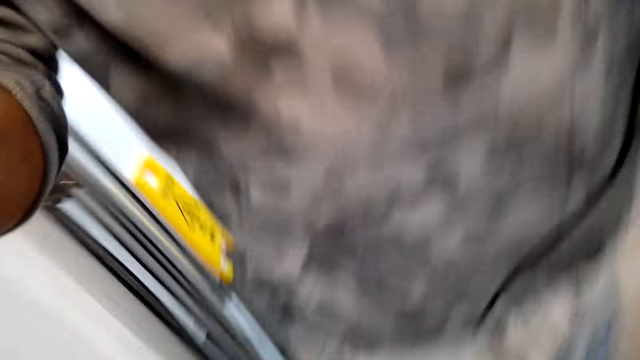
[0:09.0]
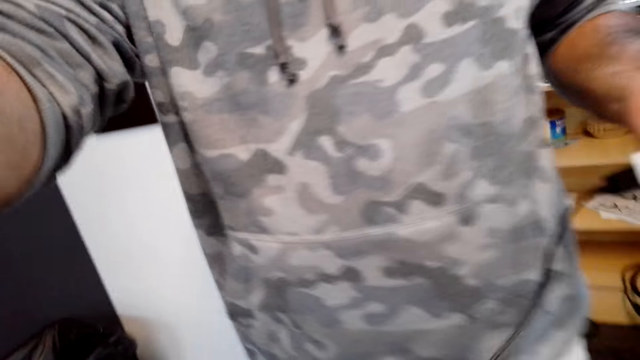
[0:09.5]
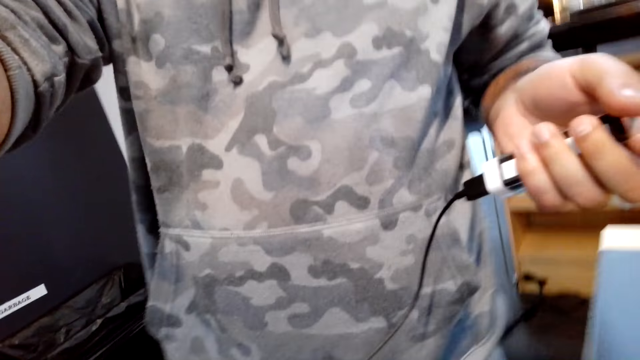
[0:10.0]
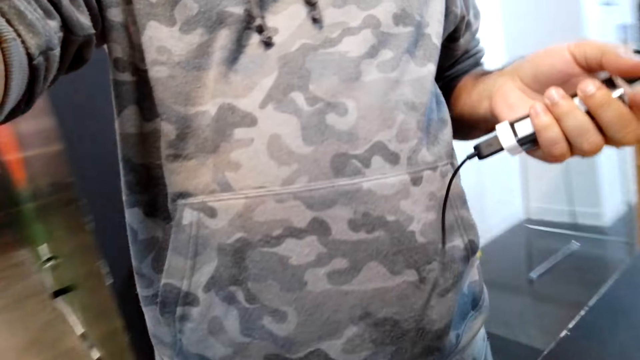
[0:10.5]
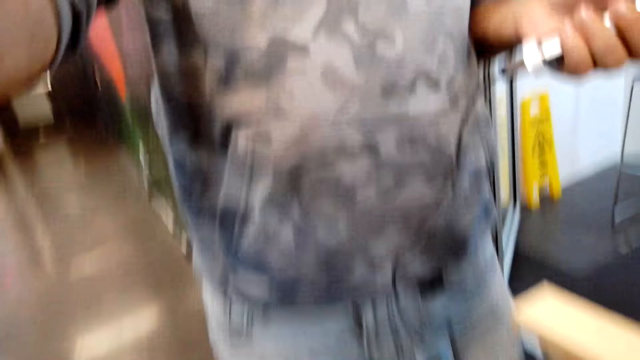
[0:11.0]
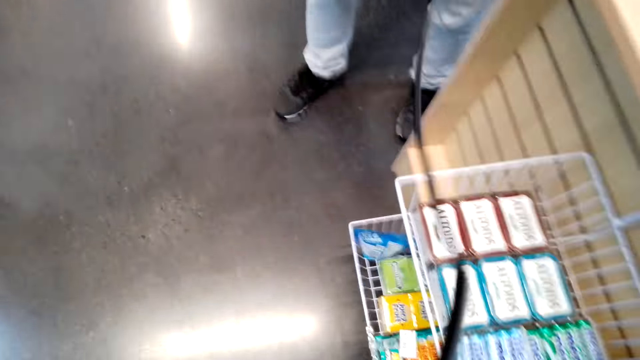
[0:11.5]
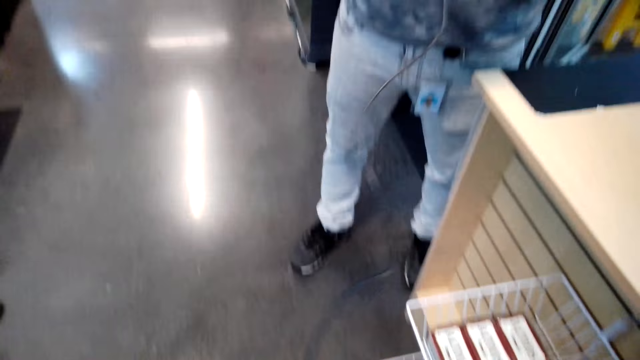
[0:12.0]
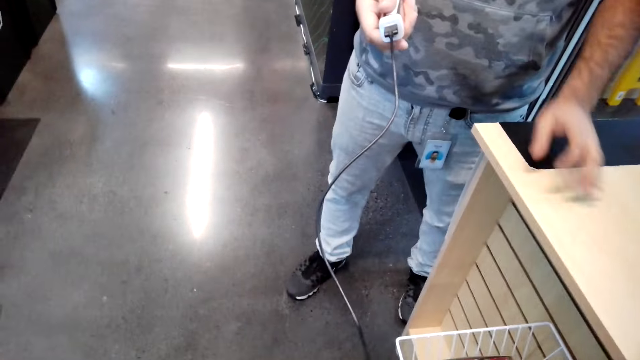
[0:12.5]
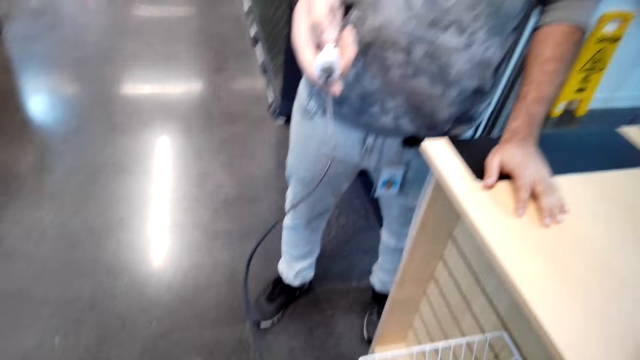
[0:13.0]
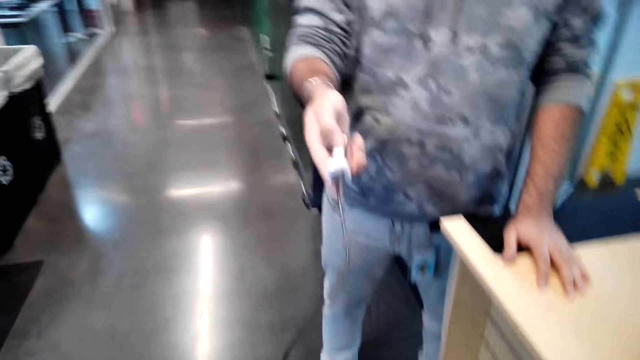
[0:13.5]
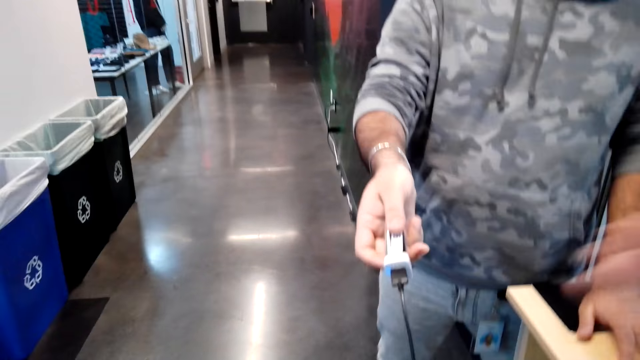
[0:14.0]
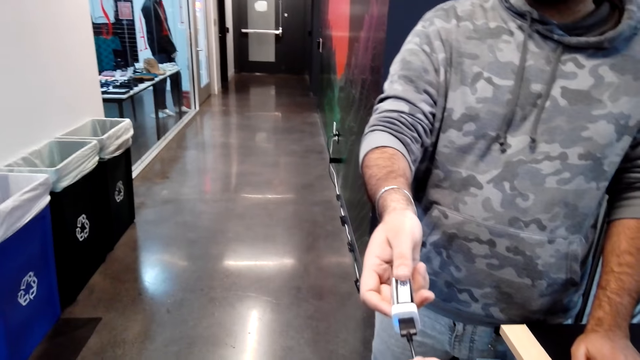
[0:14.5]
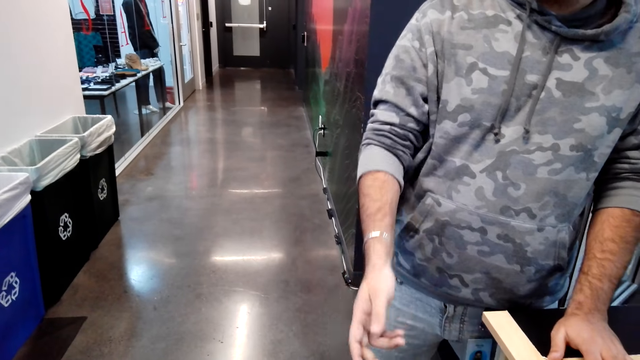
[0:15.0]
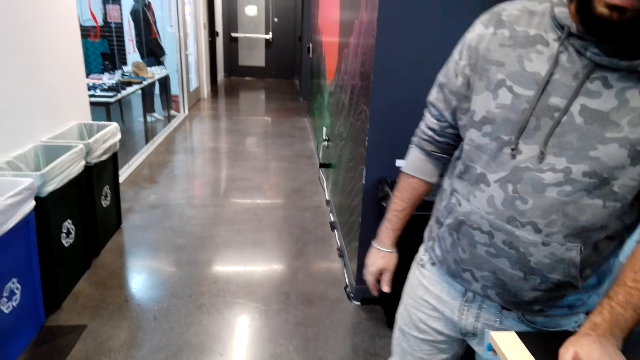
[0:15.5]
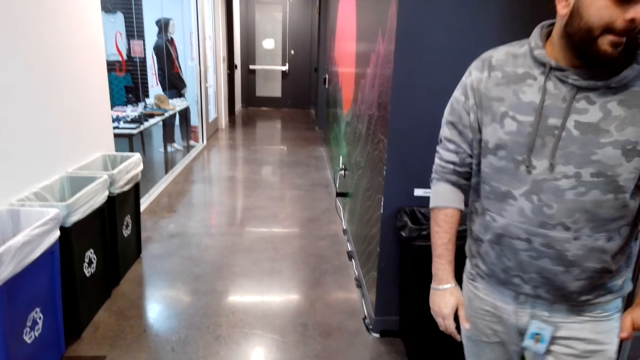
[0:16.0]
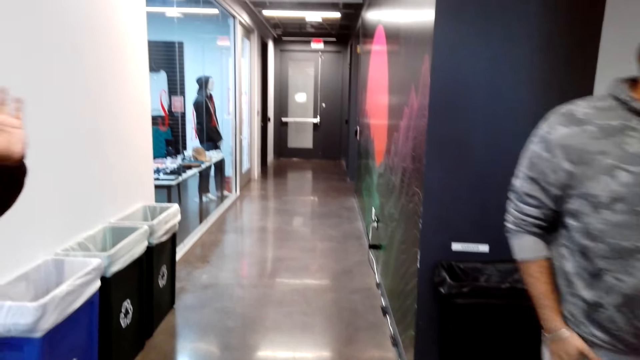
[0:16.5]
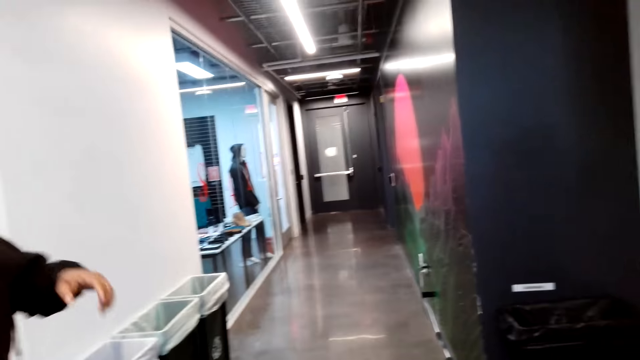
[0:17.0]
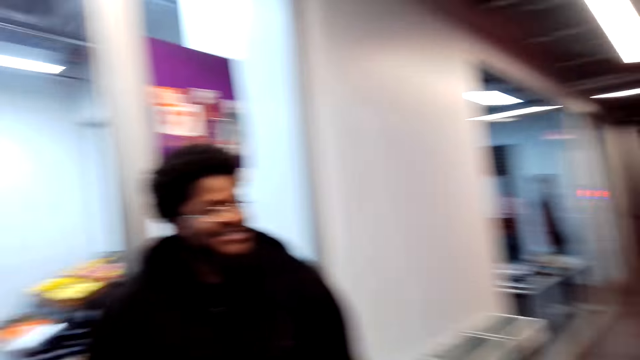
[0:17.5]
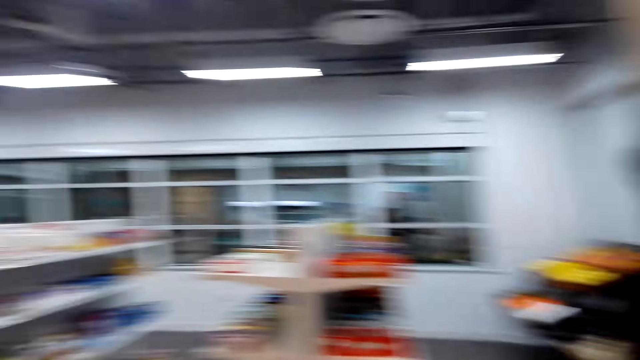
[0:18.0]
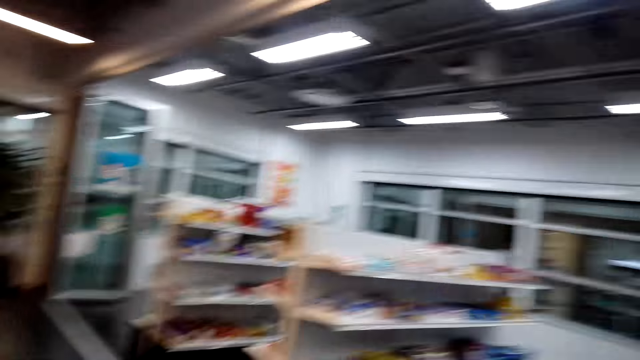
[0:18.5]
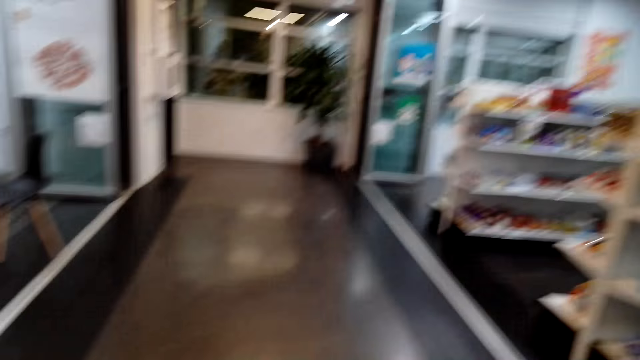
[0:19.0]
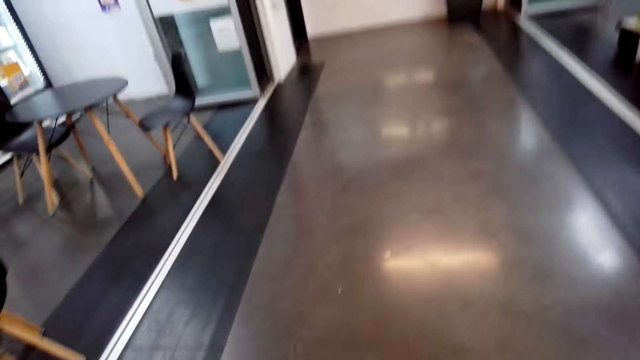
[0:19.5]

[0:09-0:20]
The camera wearer gives the camera to a man. Another man holds something. The second man gives the camera wearer something. The camera wearer takes the camera battery from the second man. The second man walks. A third man interacts with the camera wearer.

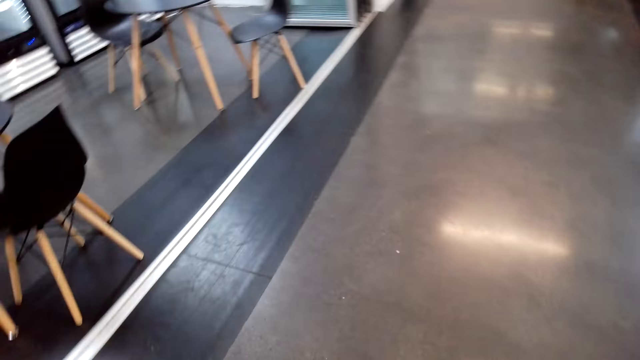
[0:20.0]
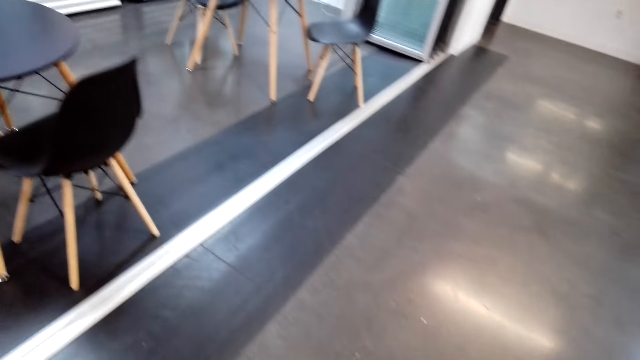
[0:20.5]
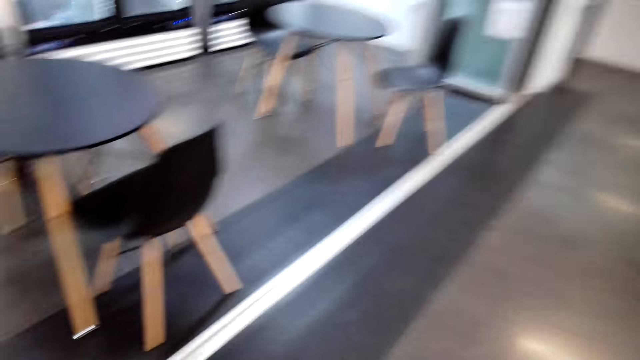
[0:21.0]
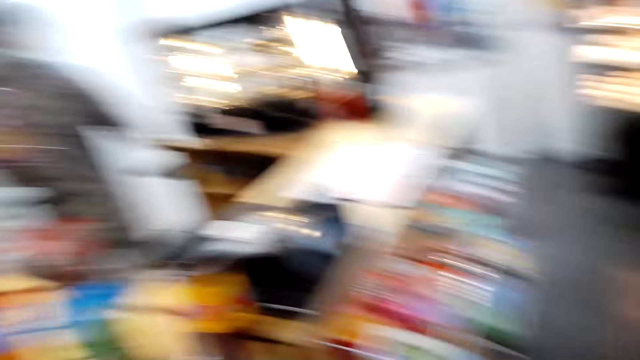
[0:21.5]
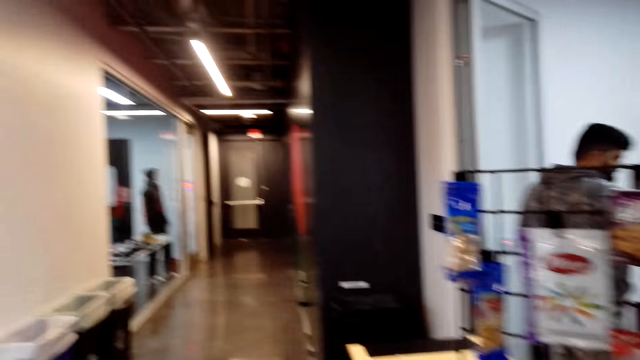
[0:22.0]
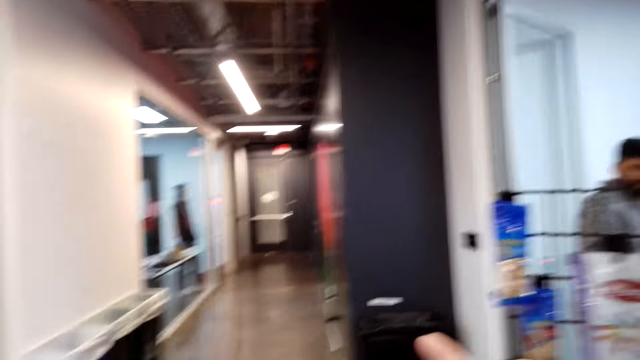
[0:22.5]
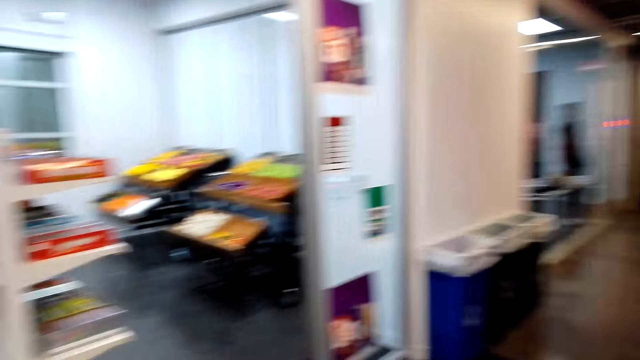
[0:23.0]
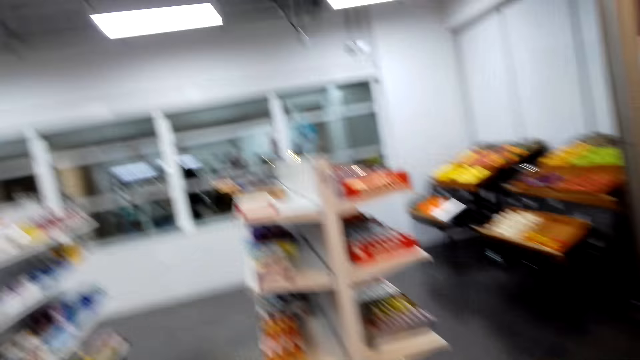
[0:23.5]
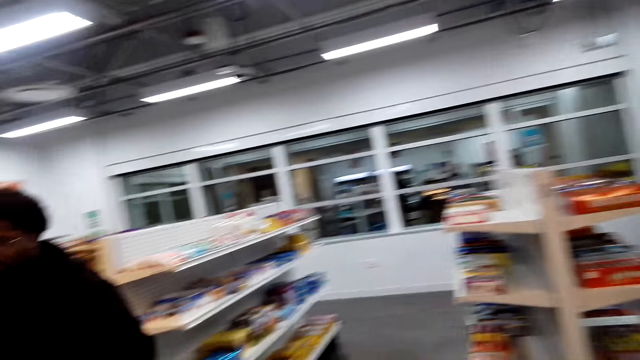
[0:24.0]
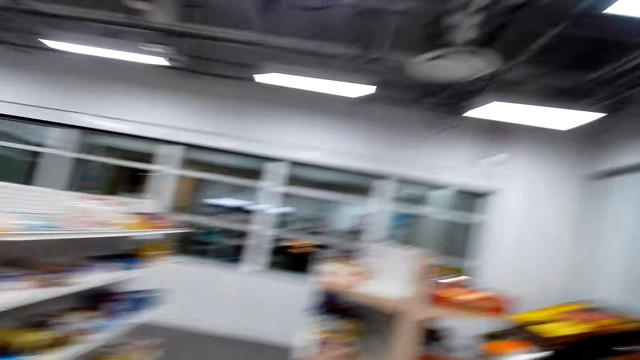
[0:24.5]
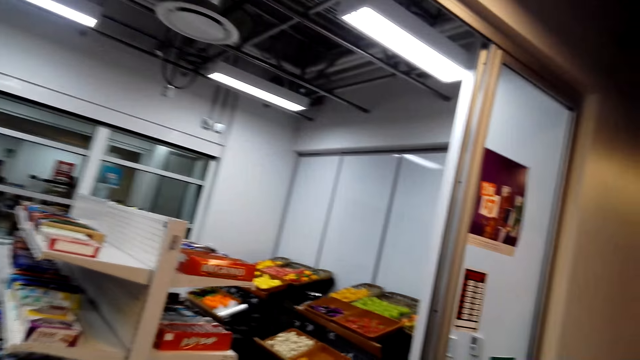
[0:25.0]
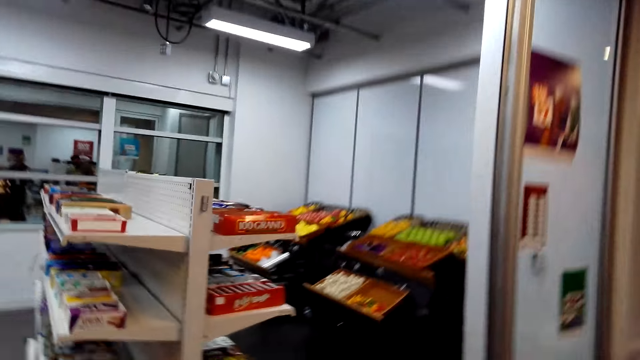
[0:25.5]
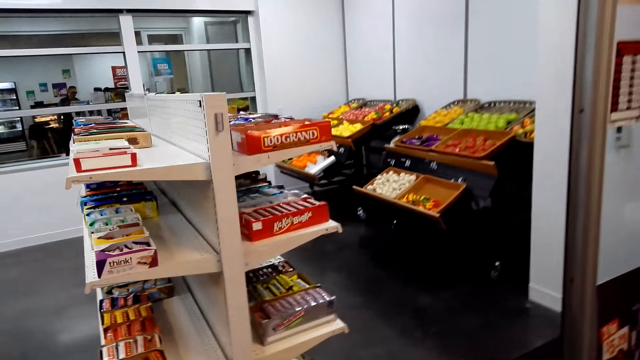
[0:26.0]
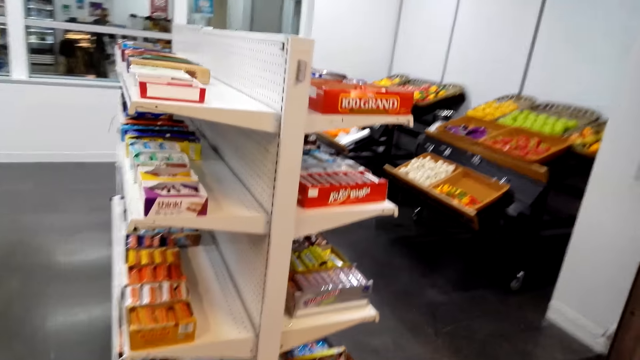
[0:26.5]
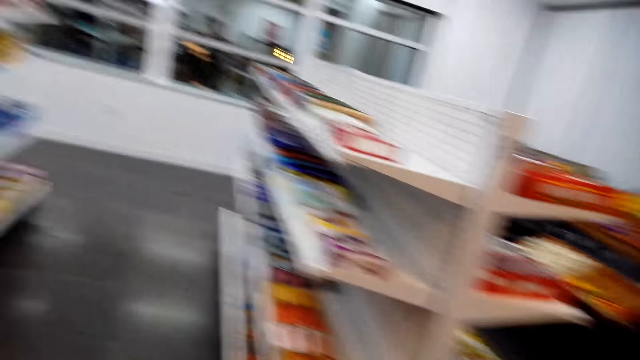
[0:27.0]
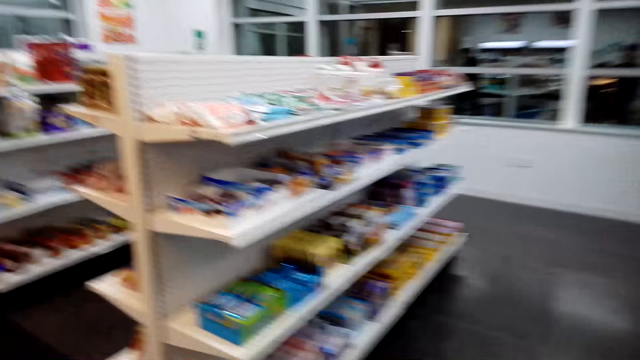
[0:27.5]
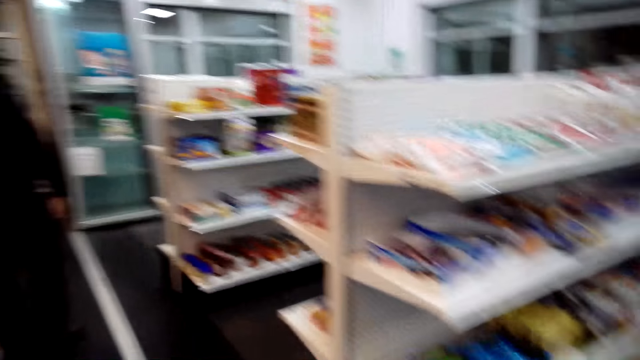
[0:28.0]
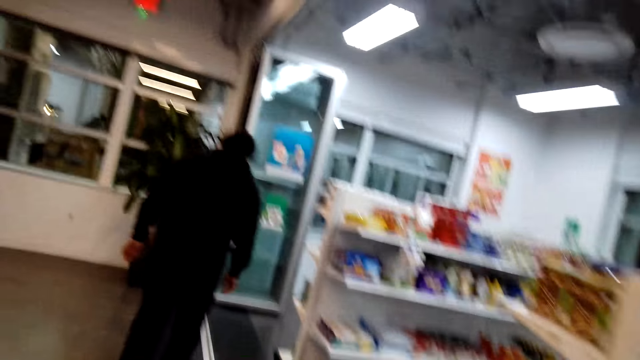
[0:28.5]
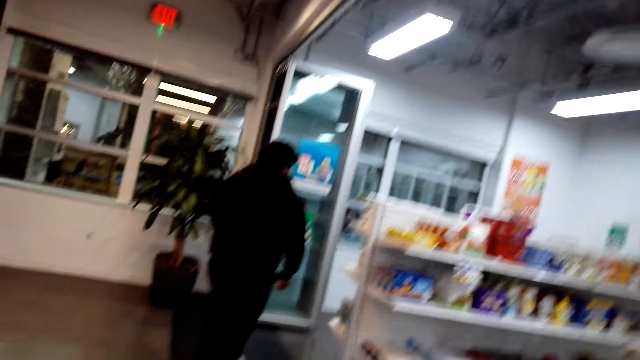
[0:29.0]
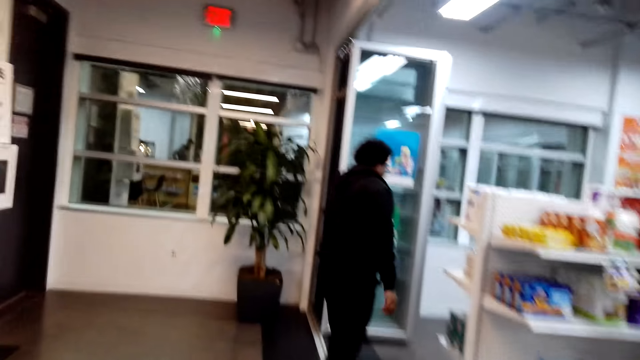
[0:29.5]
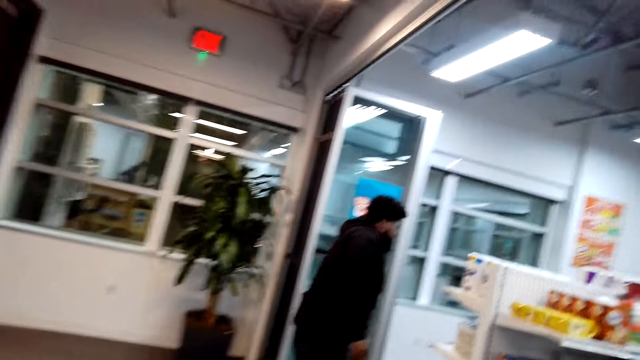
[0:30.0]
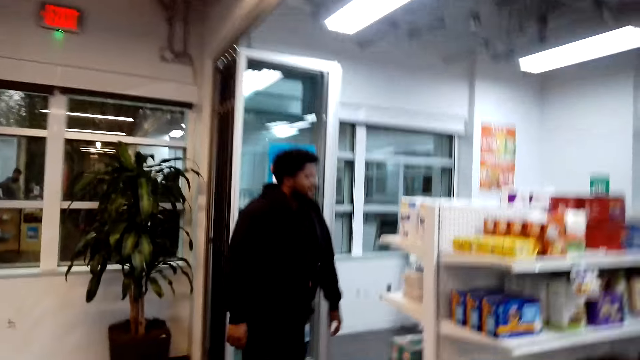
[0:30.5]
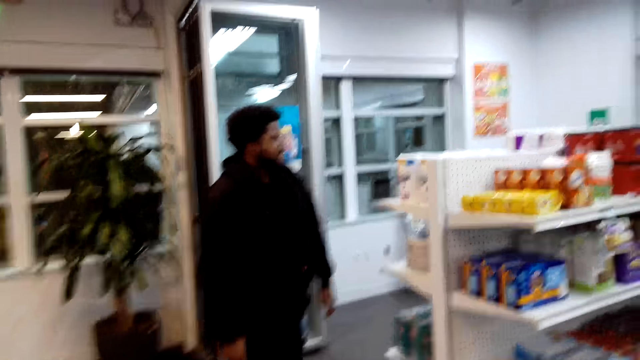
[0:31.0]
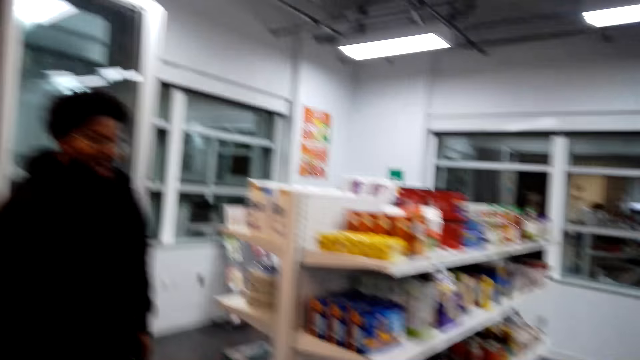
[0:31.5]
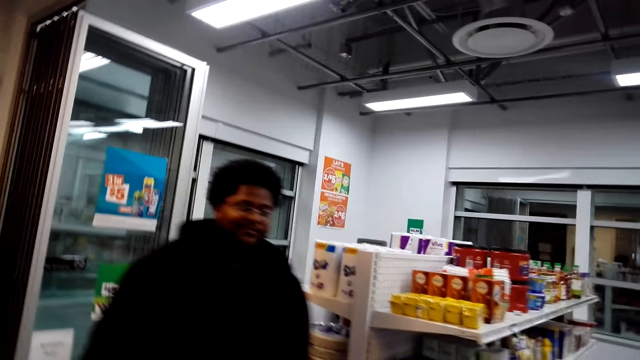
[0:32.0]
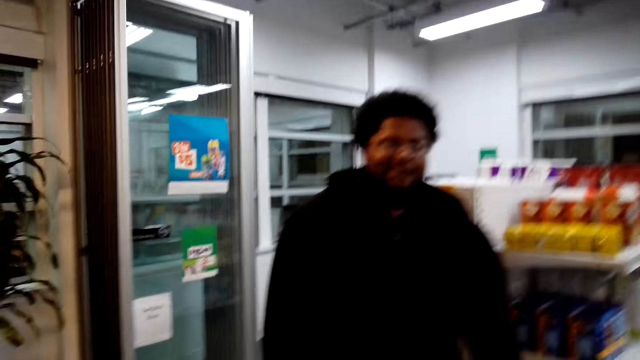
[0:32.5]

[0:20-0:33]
The camera wearer walks. He points his hand. A man walks.
